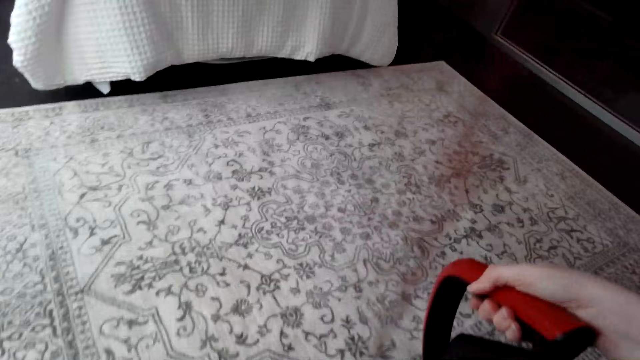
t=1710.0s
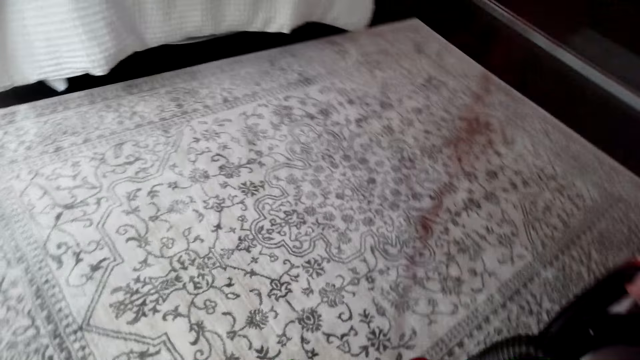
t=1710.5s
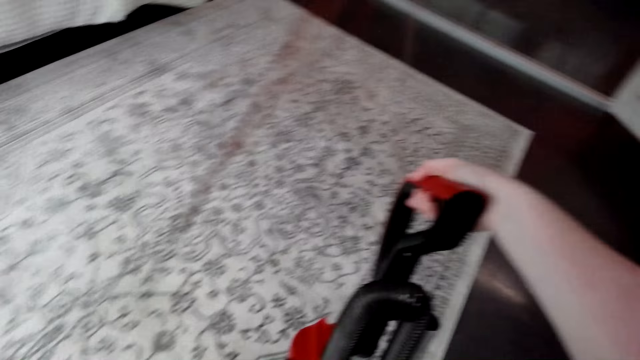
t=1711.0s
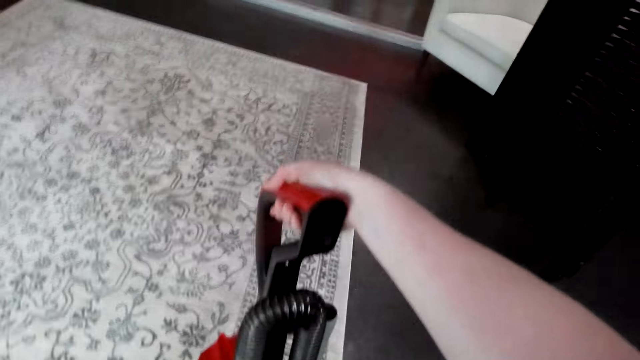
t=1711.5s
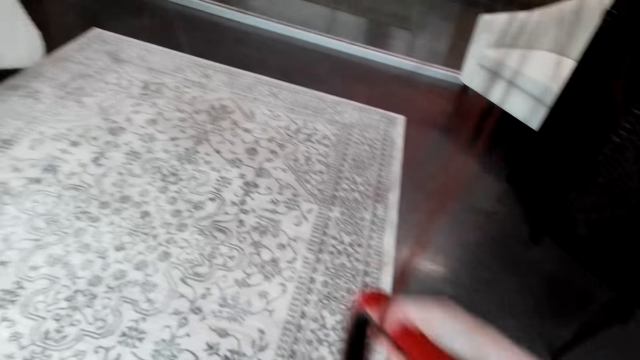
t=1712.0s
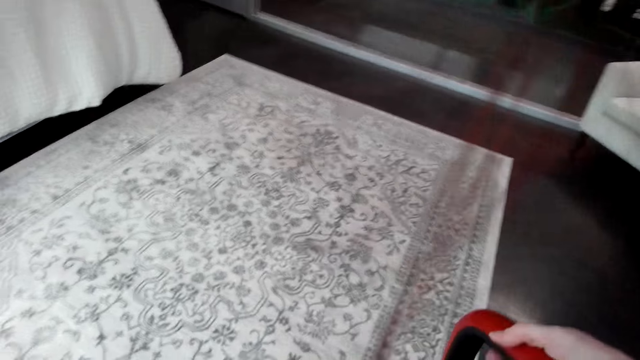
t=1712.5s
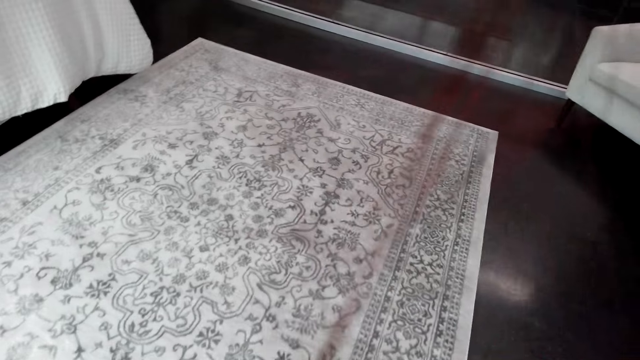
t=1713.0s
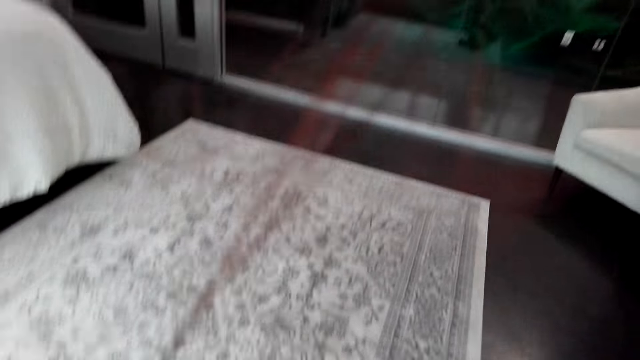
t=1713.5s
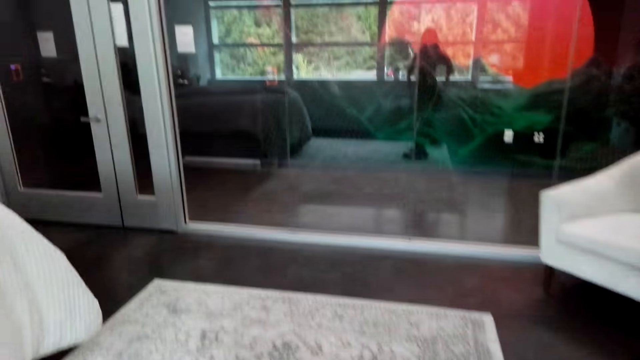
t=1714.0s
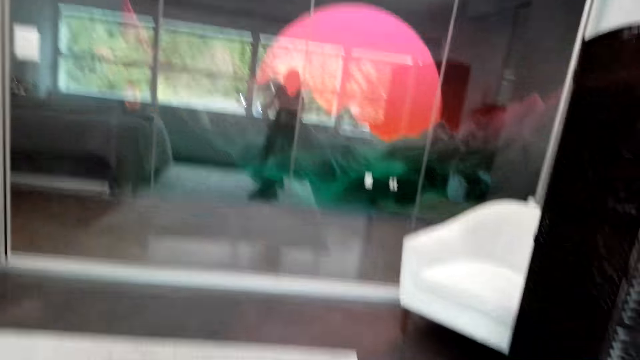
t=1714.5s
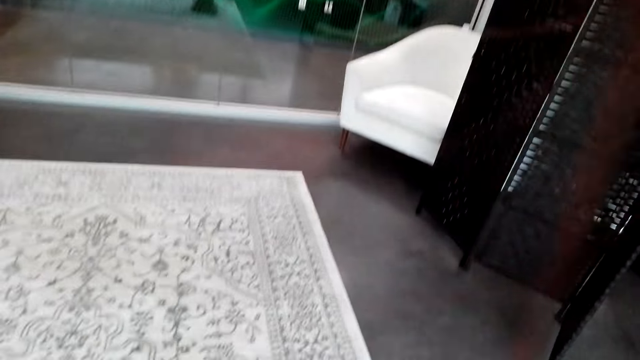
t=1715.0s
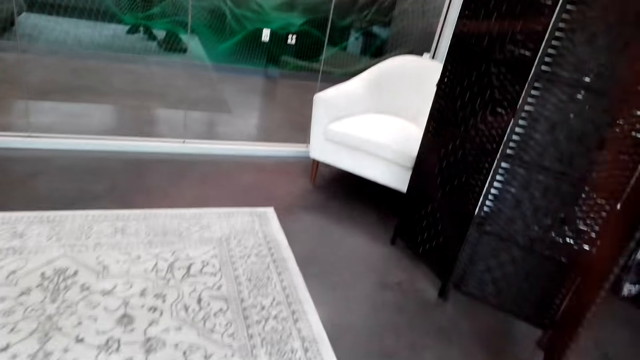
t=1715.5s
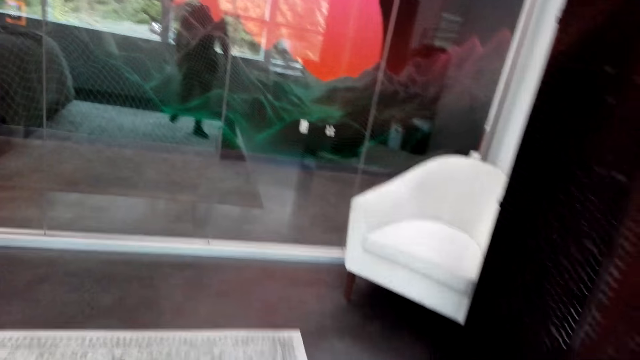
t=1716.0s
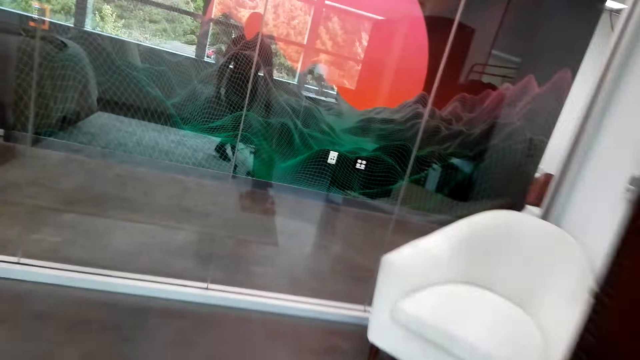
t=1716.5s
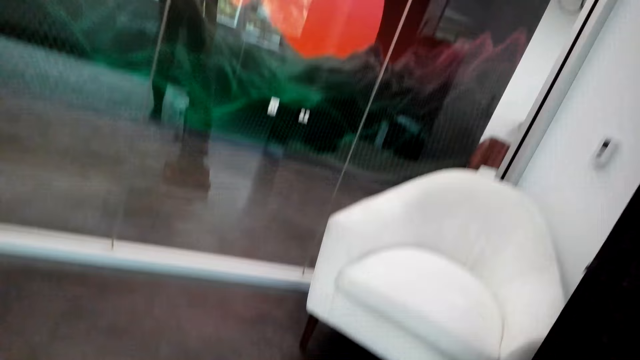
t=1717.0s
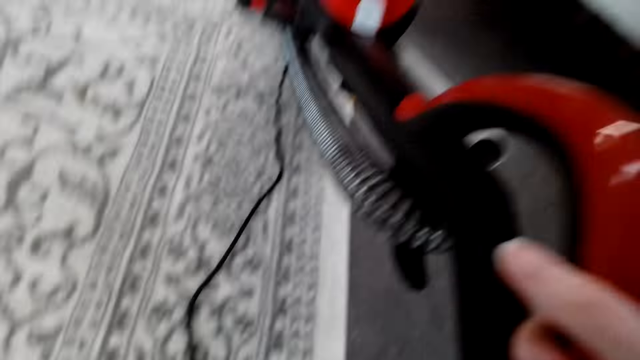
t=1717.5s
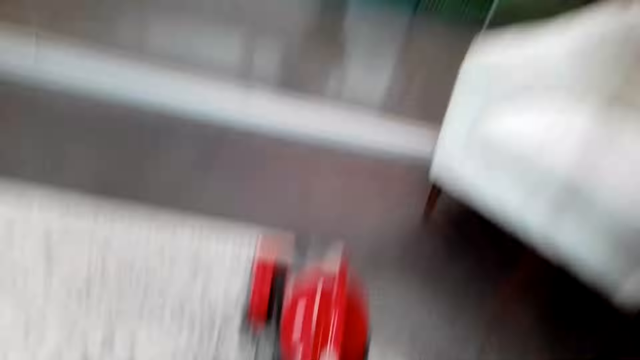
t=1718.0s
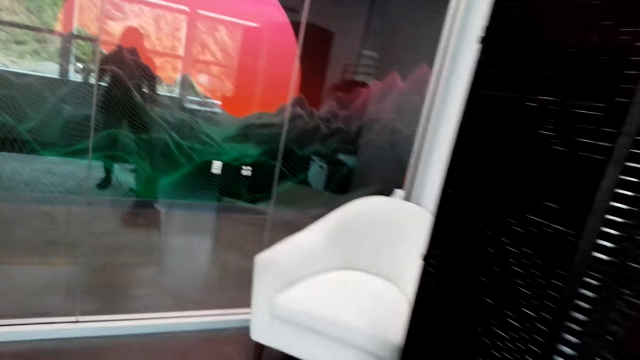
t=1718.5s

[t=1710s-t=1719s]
The camera wearer holds the vacuum handle. They turn on the vacuum cleaner. They clean the carpet on the floor with the vacuum cleaner.

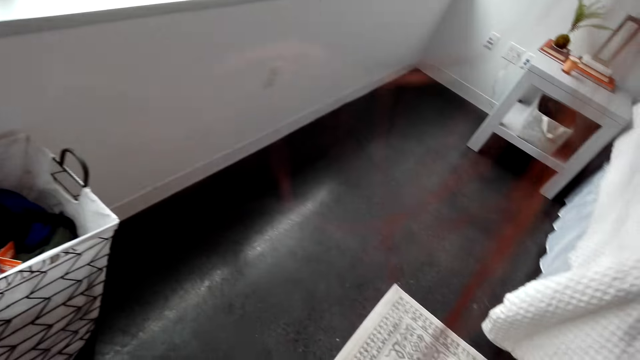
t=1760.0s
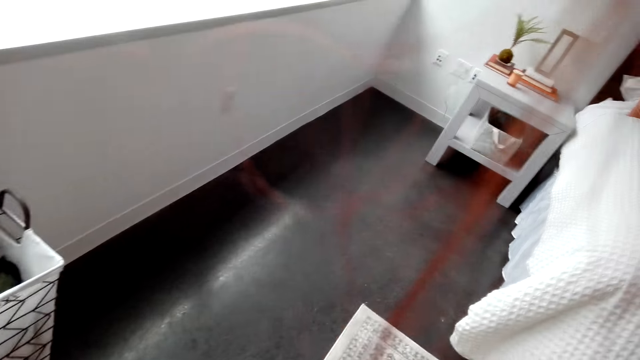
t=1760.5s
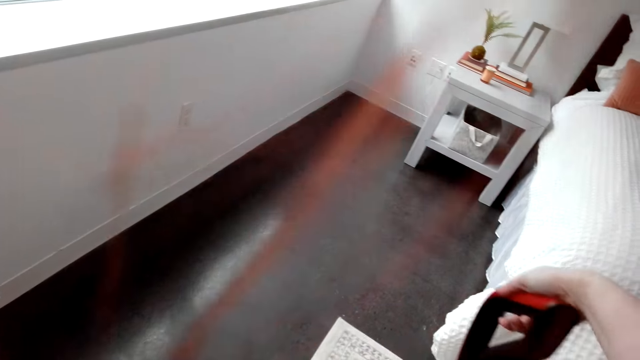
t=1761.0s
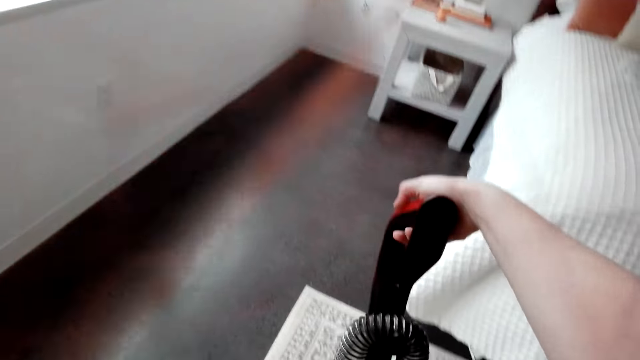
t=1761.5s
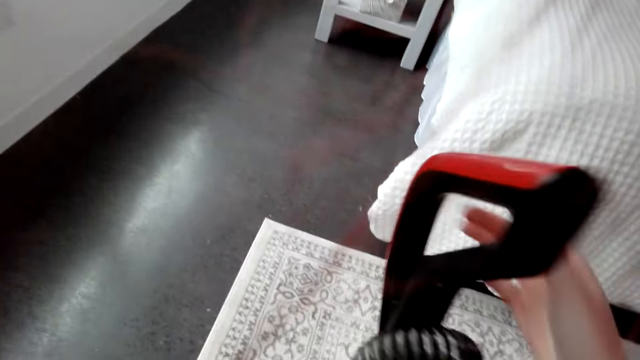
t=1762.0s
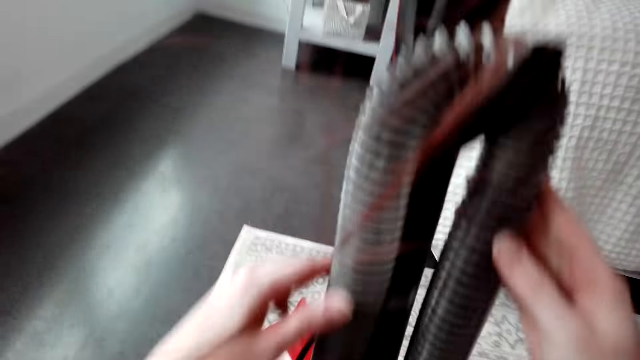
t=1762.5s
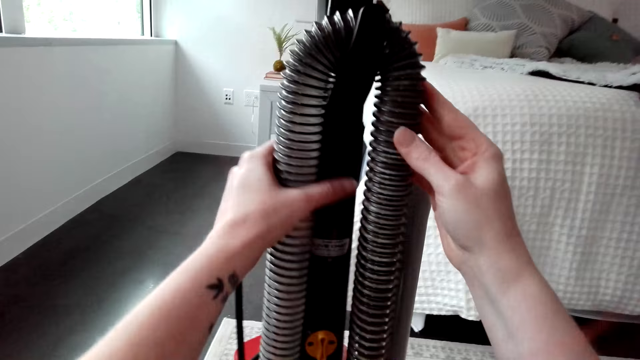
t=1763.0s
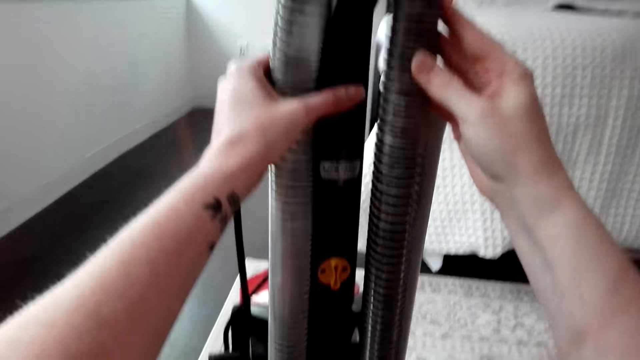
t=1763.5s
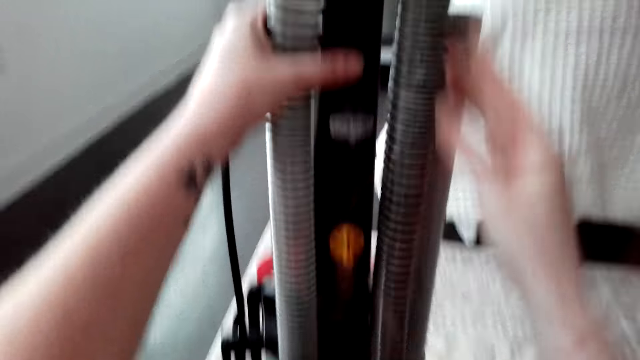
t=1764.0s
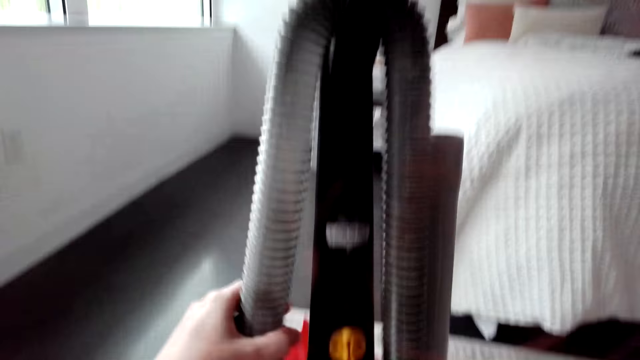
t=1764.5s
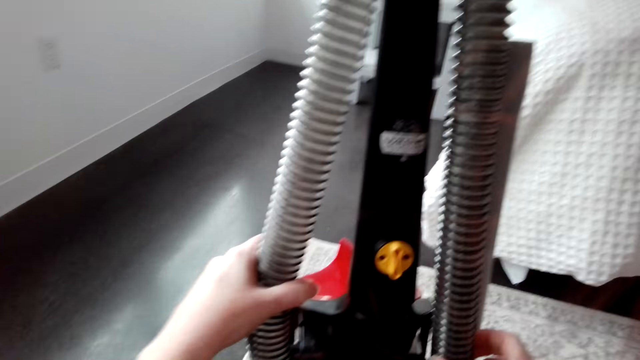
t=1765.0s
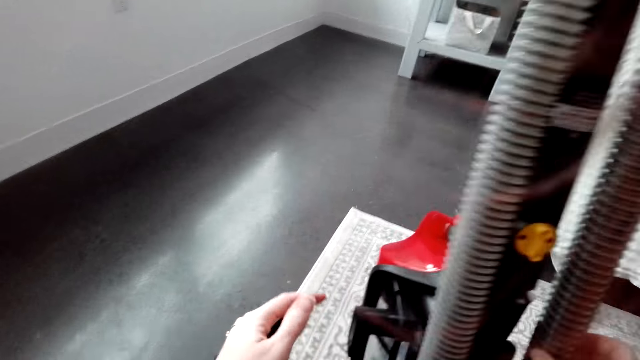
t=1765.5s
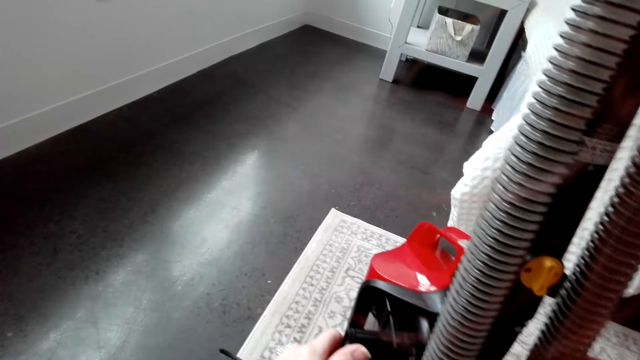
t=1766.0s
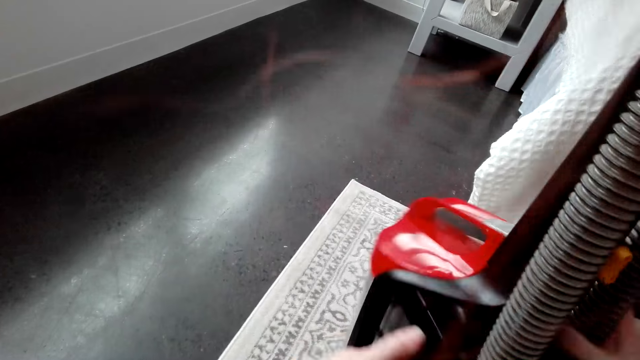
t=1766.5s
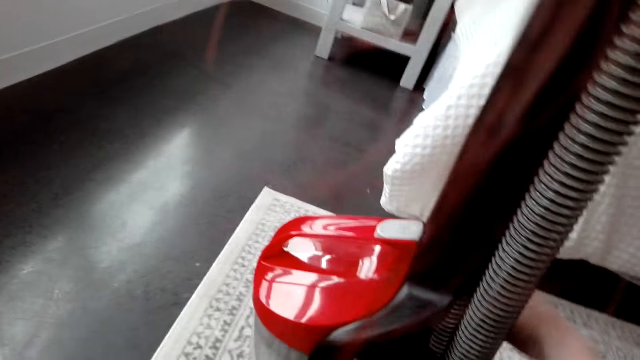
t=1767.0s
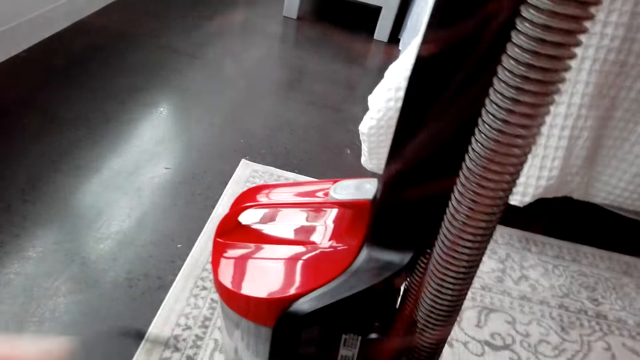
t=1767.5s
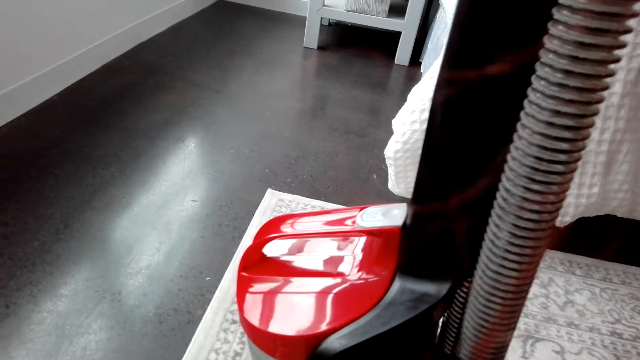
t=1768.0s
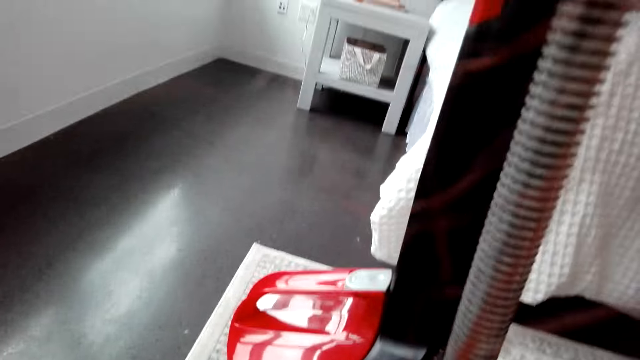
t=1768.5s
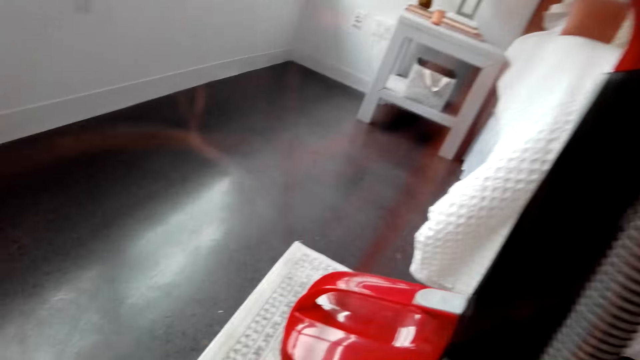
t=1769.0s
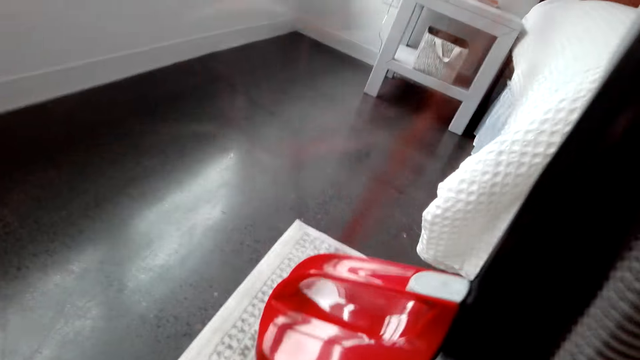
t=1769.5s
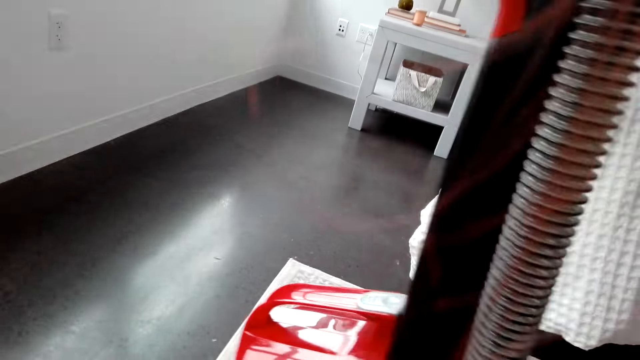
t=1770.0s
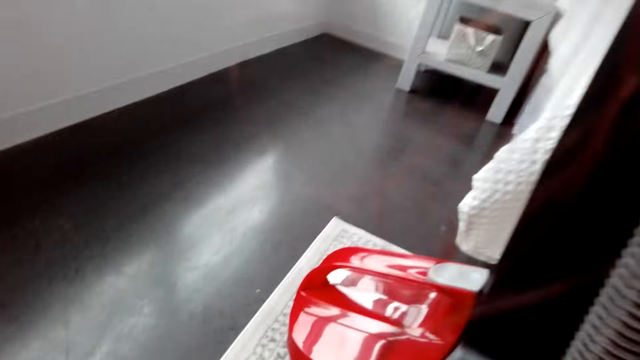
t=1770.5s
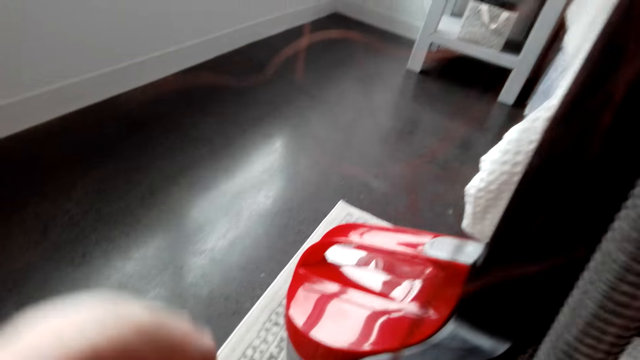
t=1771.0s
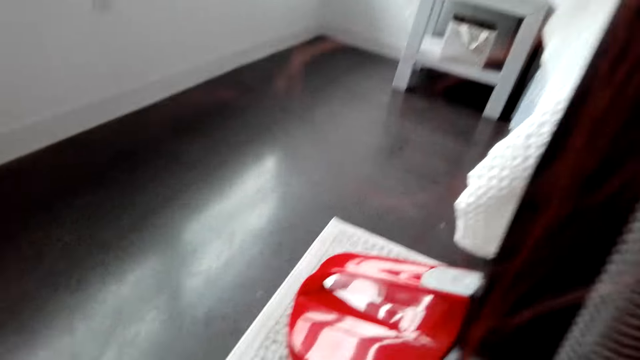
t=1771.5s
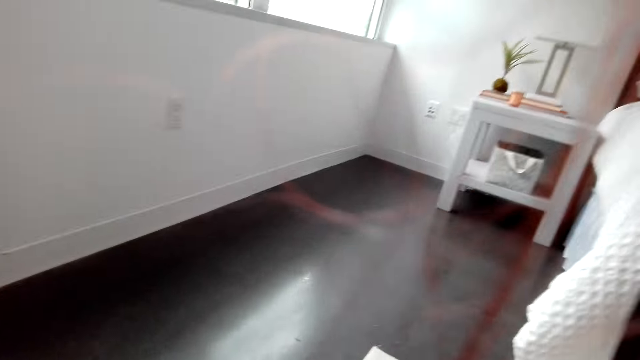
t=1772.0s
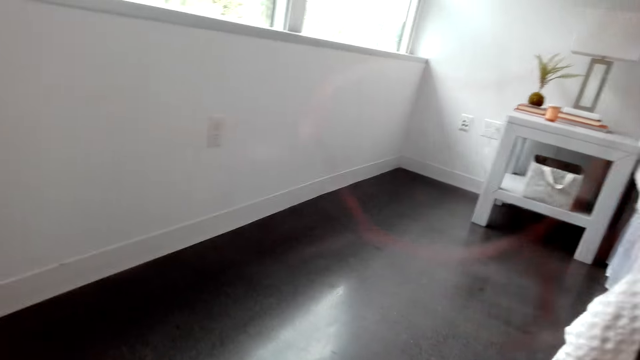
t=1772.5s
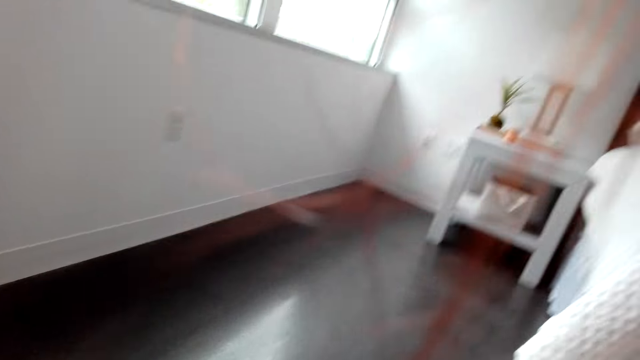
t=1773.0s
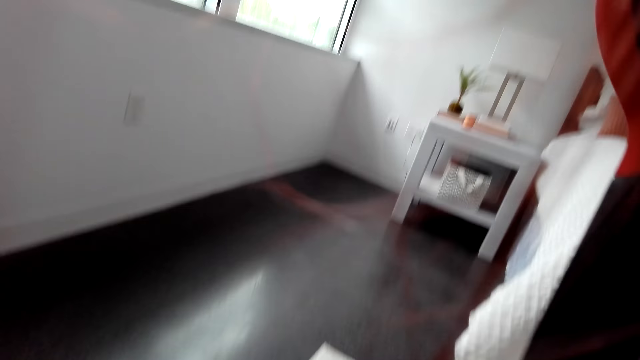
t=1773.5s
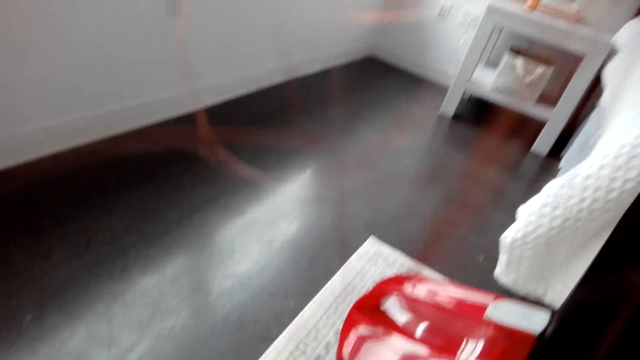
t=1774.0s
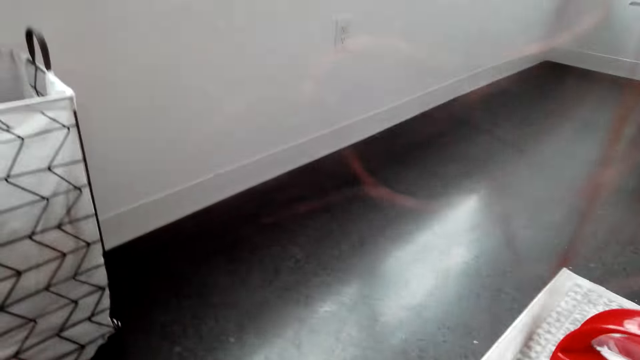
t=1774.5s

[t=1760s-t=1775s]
The camera wearer turns off the vacuum cleaner. They touch the vacuum cleaner. They hold the vacuum cleaner.
